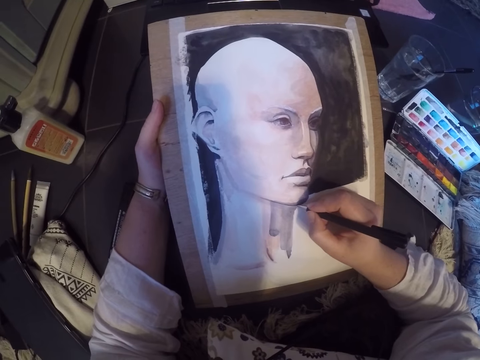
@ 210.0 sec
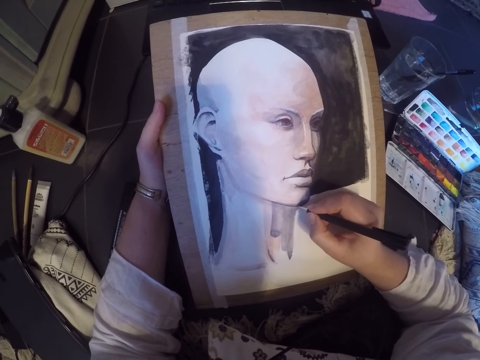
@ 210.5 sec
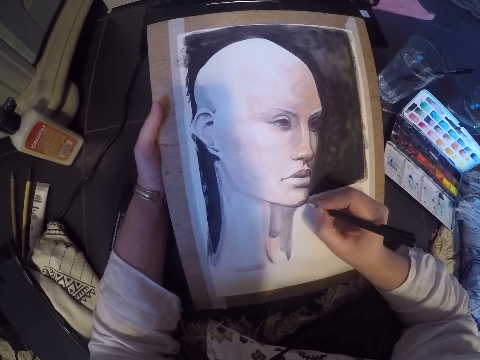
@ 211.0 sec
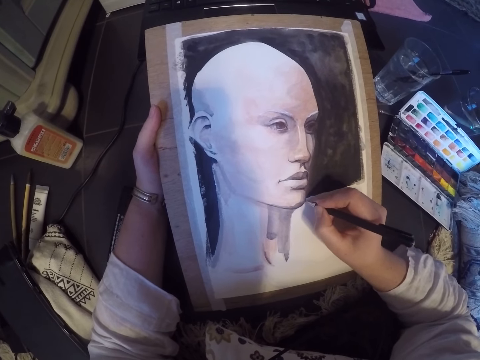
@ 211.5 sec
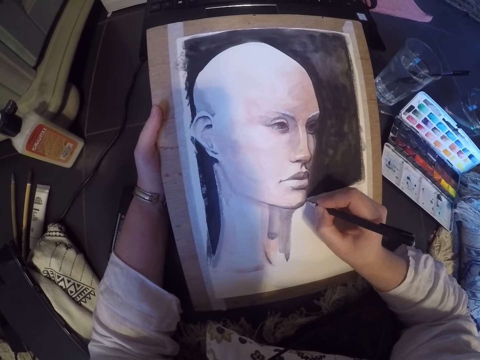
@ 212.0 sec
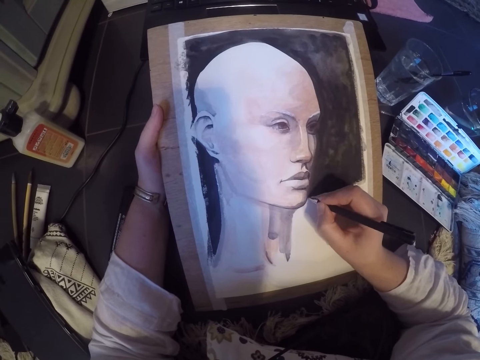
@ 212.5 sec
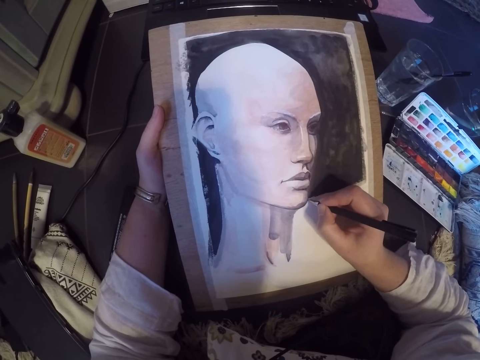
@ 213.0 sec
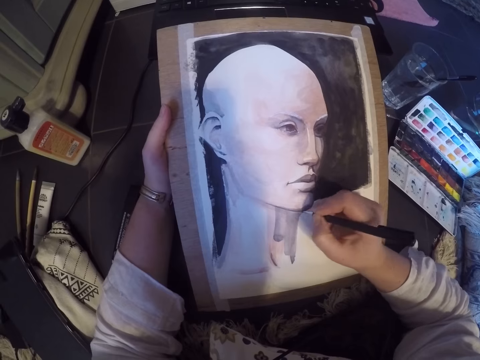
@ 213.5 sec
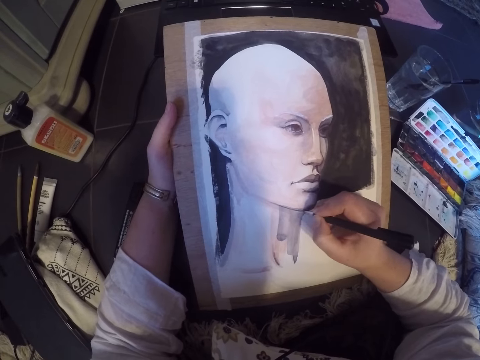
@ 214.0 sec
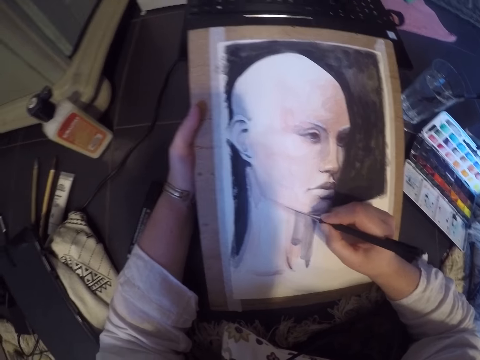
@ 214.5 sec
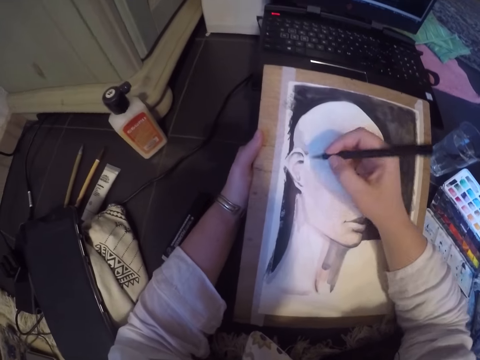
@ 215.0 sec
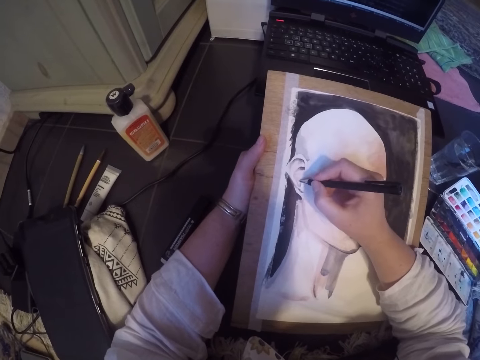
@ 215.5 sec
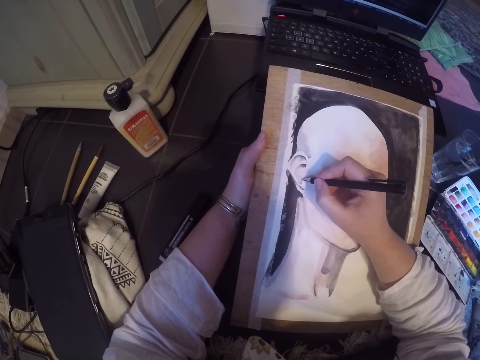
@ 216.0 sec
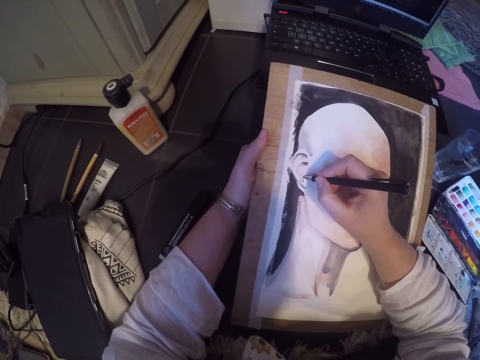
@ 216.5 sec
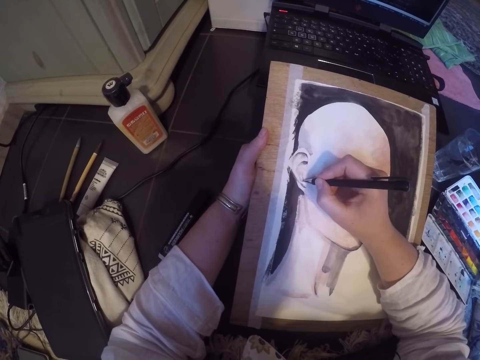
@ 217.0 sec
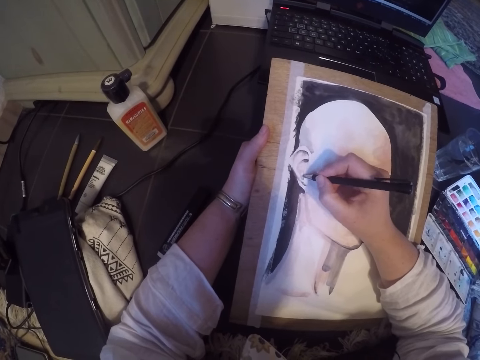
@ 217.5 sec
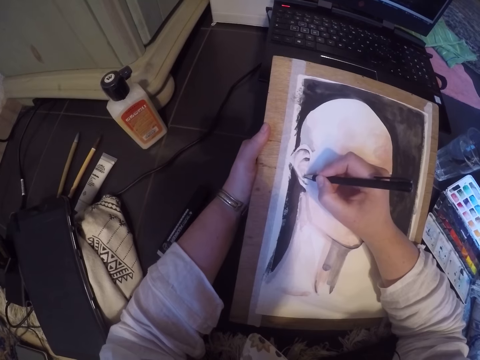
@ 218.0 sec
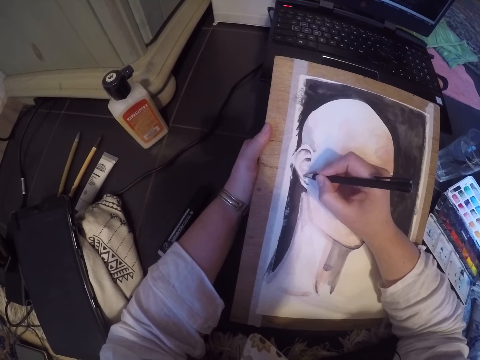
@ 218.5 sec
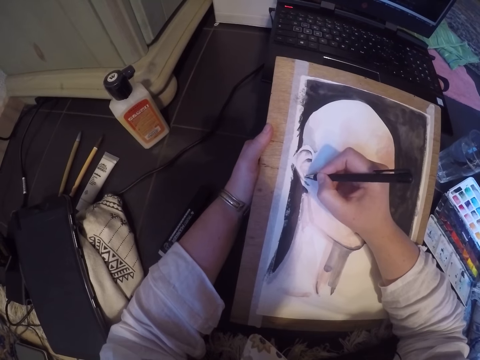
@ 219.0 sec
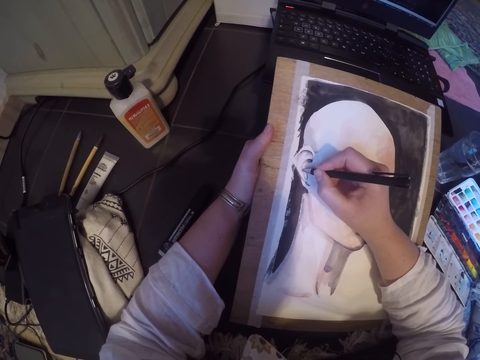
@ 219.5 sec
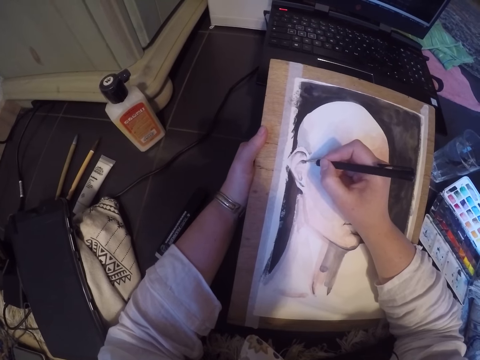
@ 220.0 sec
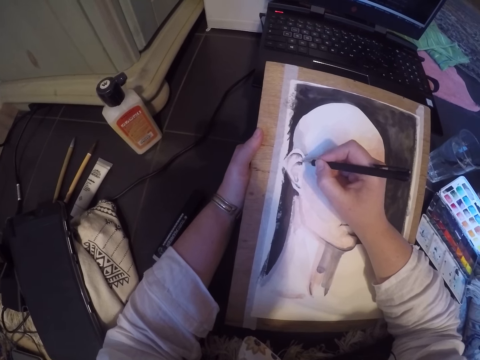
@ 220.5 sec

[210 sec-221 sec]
The camera wearer draws the paint. They stop drawing the paint. They draw the paint.

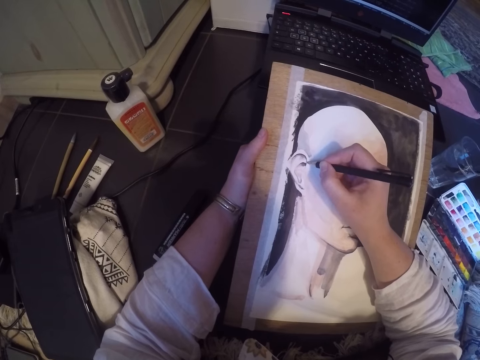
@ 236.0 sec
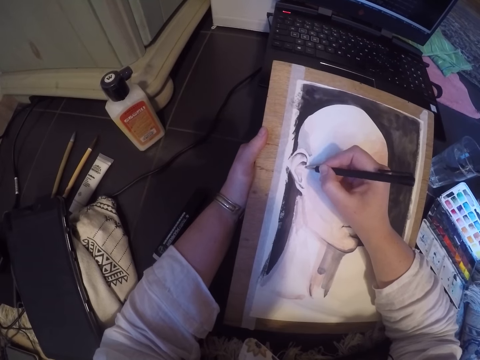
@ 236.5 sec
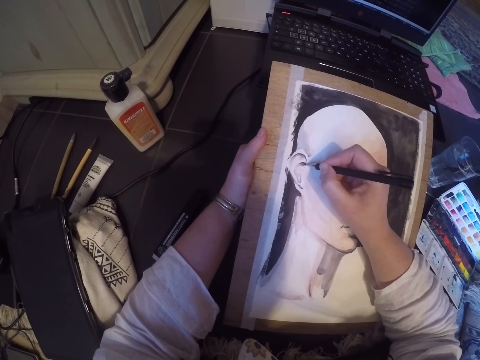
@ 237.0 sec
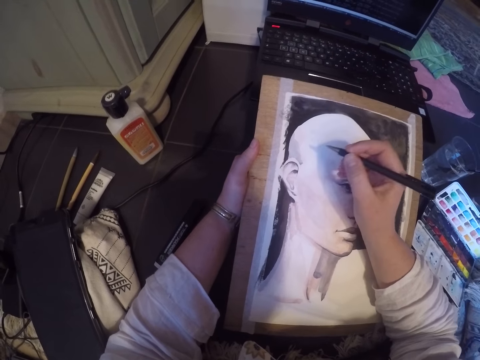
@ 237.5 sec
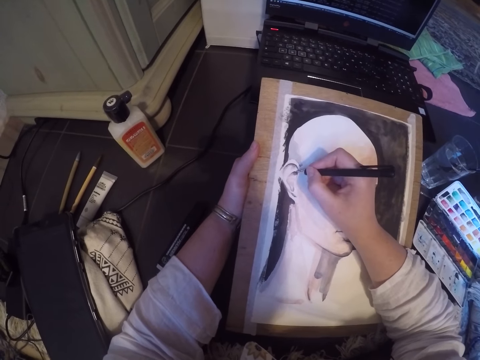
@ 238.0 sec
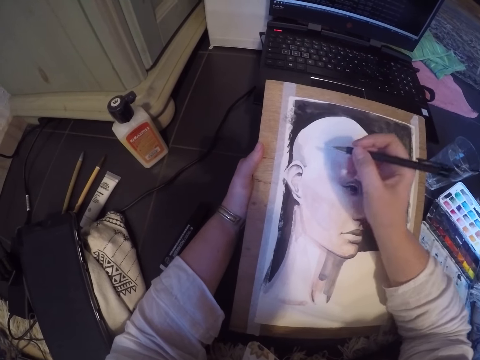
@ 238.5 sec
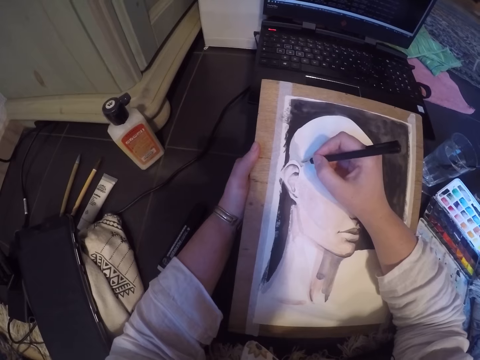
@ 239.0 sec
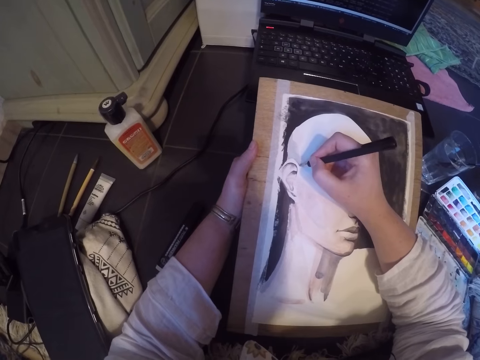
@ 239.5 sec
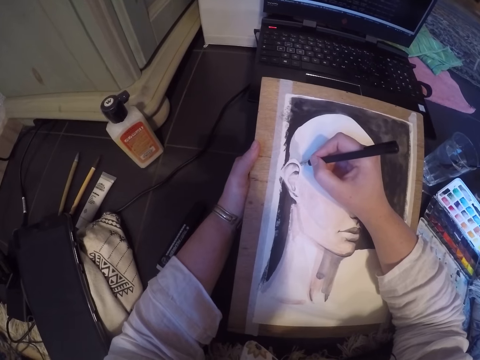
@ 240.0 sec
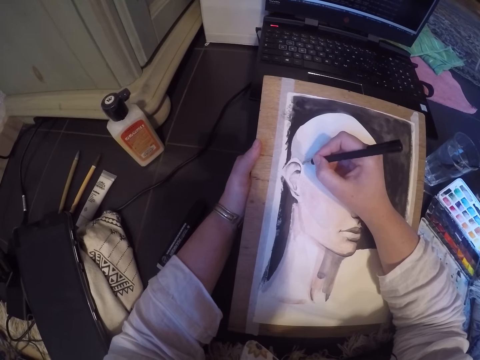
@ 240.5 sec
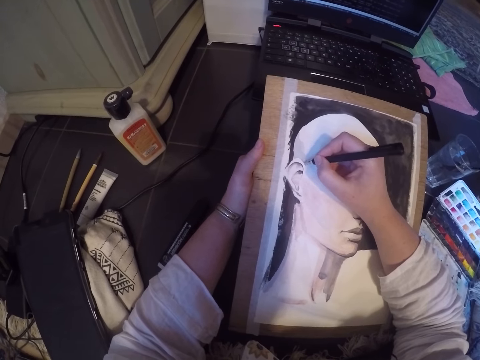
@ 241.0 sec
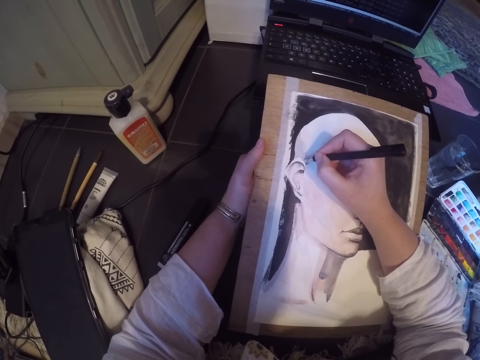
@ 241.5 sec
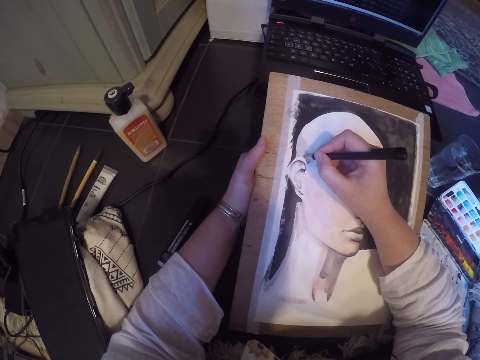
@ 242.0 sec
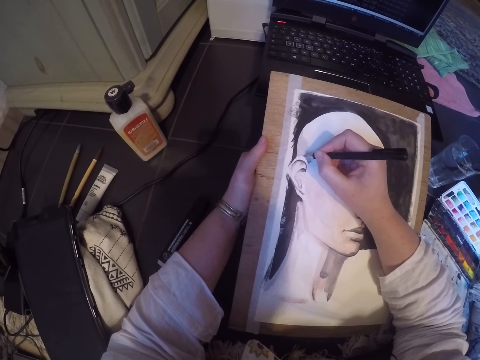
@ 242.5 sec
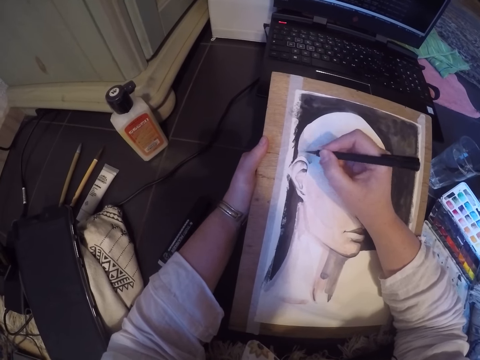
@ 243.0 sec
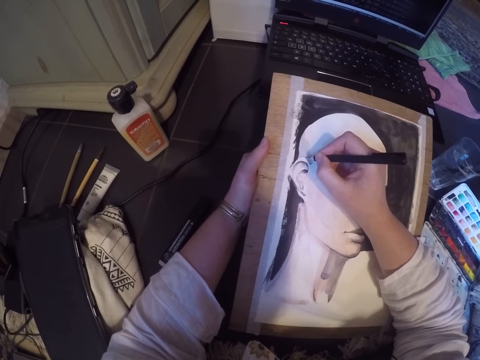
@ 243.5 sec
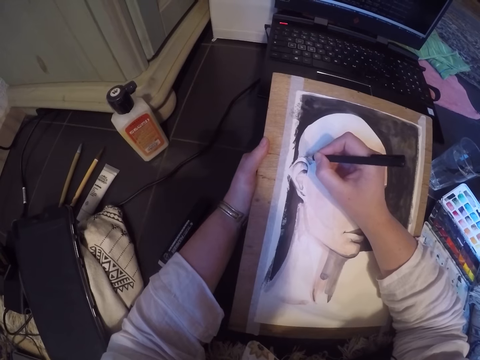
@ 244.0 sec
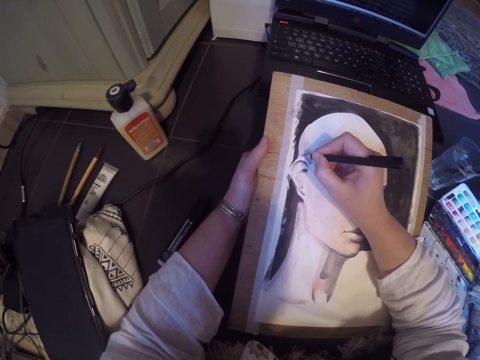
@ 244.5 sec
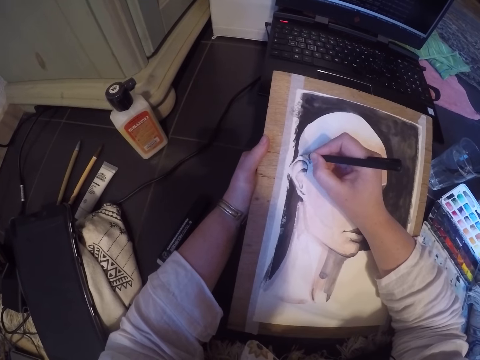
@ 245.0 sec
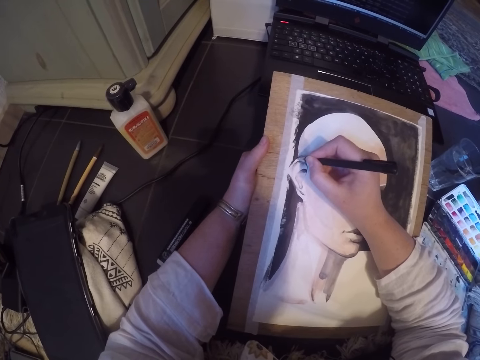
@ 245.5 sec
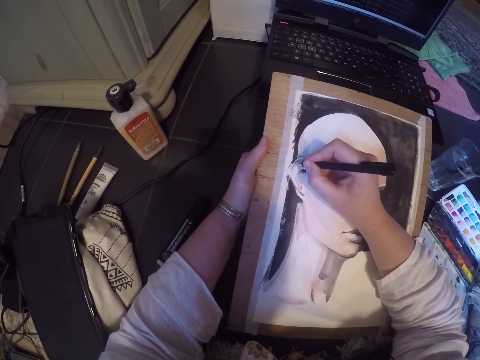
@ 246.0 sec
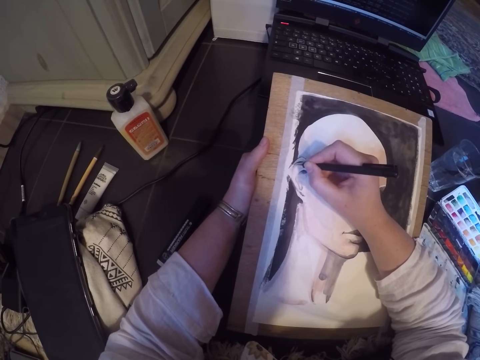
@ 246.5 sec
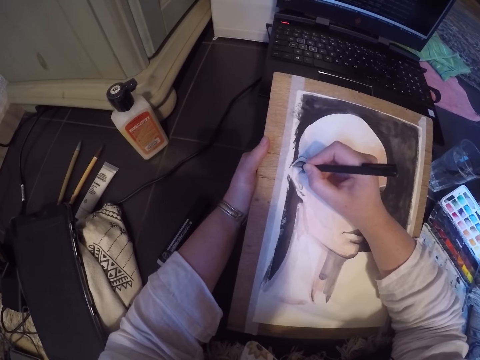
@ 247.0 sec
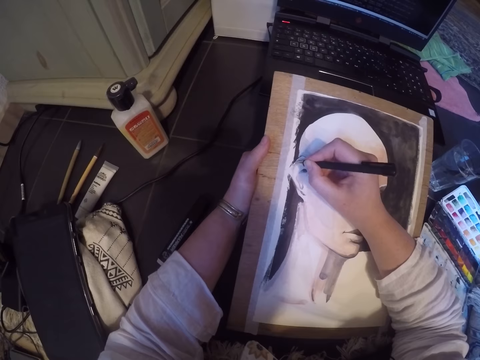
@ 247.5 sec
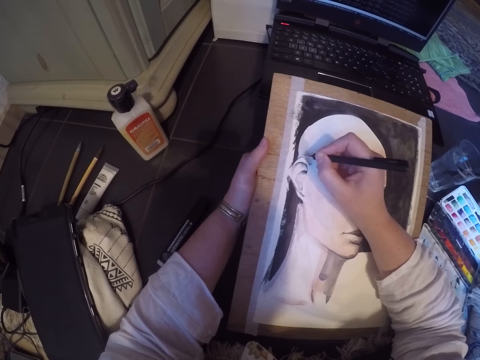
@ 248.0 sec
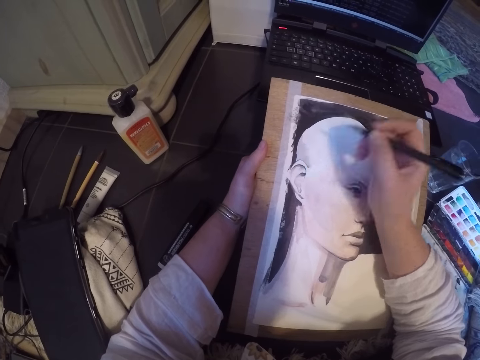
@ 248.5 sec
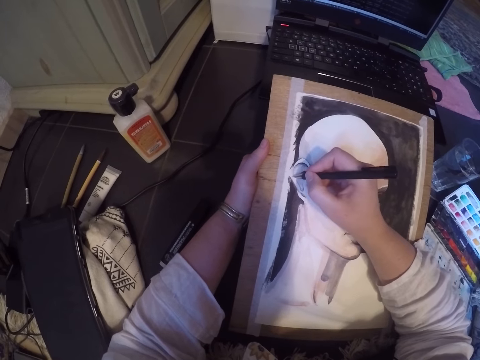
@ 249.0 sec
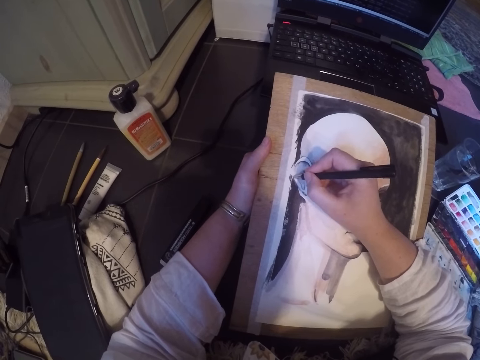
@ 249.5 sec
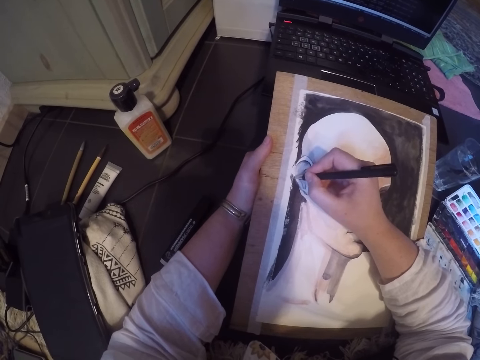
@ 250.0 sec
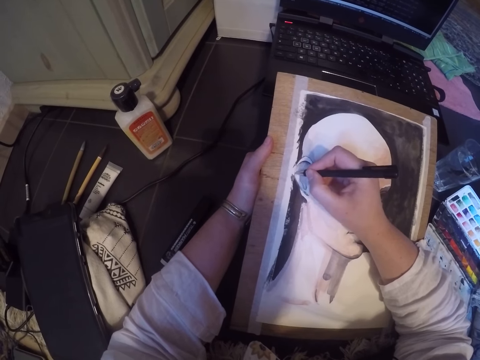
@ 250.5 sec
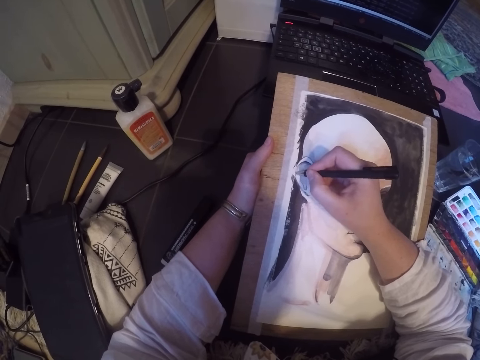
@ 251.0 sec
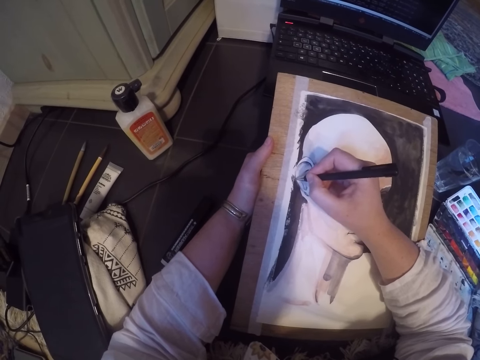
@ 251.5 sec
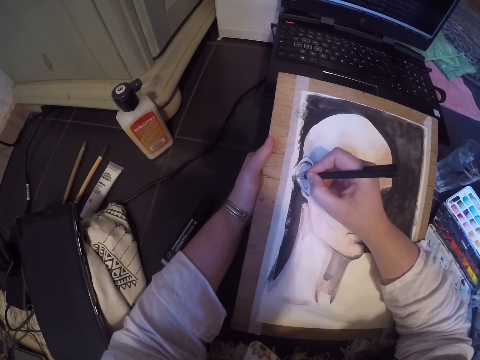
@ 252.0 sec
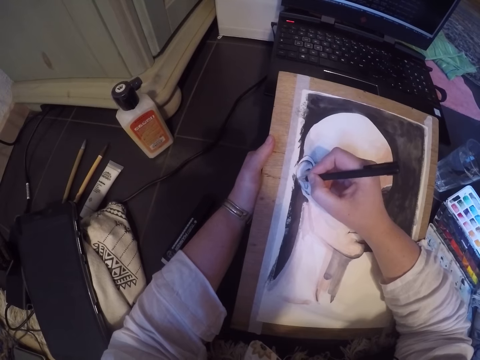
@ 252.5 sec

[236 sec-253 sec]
The camera wearer stops drawing the paint. They draw the paint. They stop drawing the paint. They draw the paint.
